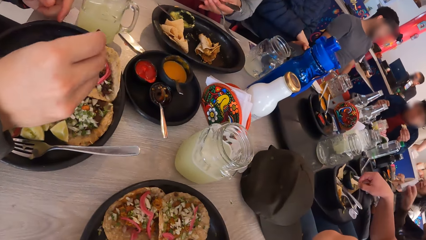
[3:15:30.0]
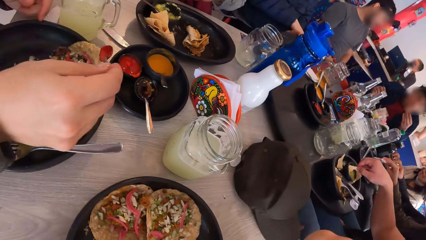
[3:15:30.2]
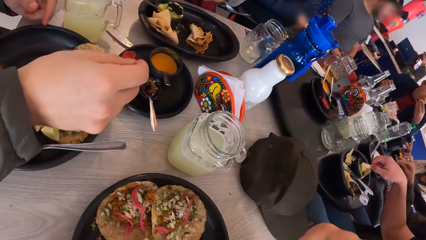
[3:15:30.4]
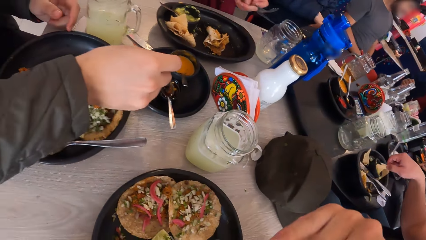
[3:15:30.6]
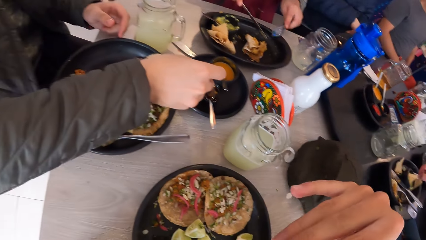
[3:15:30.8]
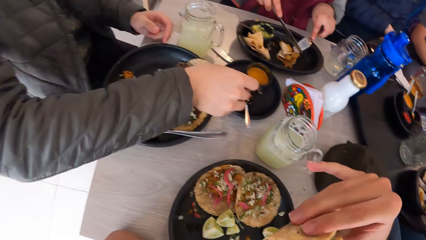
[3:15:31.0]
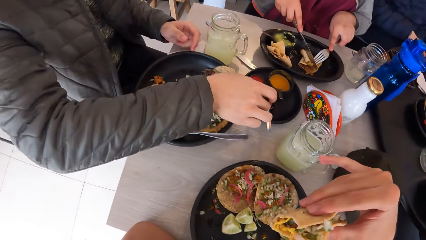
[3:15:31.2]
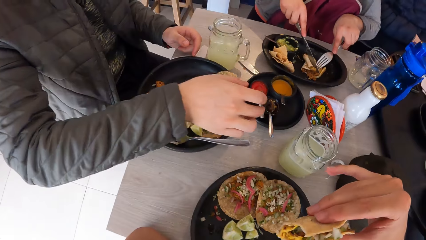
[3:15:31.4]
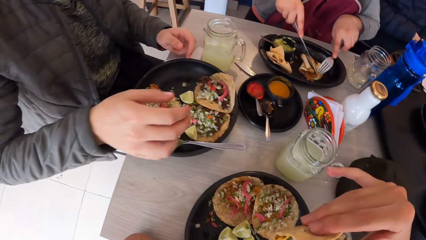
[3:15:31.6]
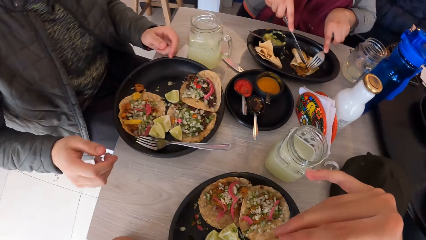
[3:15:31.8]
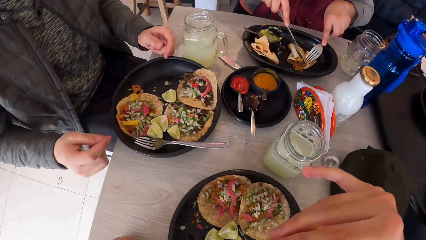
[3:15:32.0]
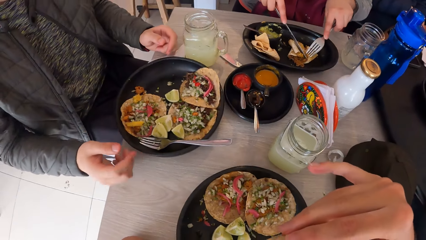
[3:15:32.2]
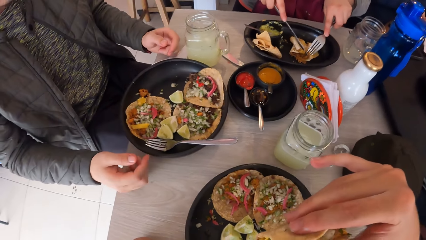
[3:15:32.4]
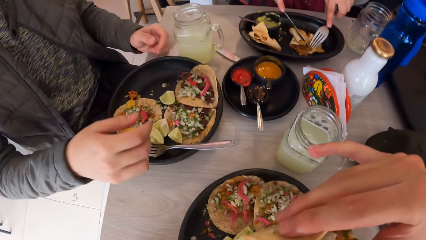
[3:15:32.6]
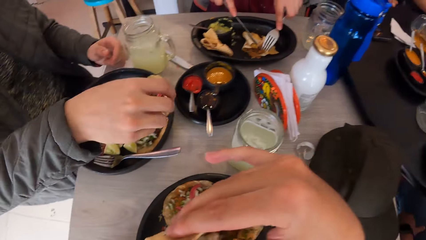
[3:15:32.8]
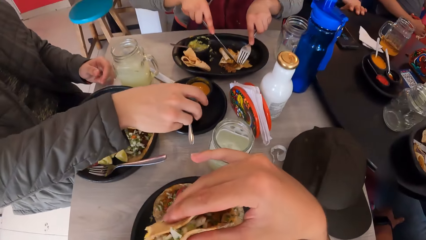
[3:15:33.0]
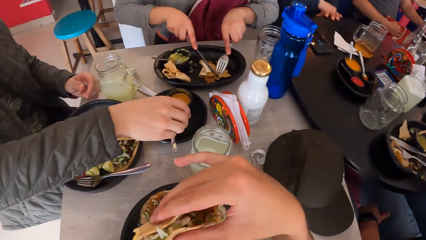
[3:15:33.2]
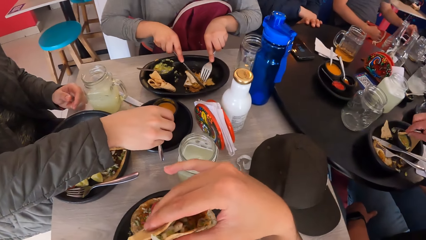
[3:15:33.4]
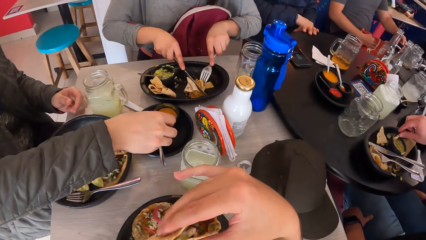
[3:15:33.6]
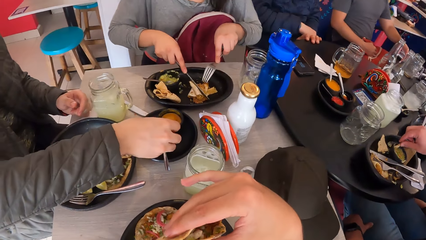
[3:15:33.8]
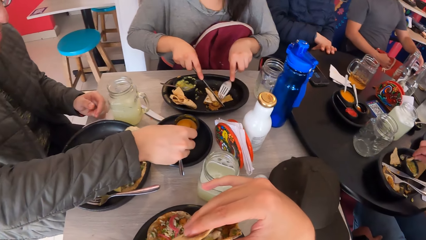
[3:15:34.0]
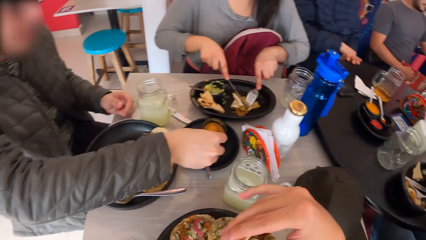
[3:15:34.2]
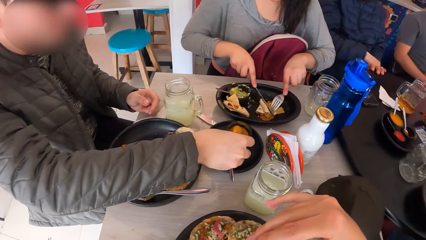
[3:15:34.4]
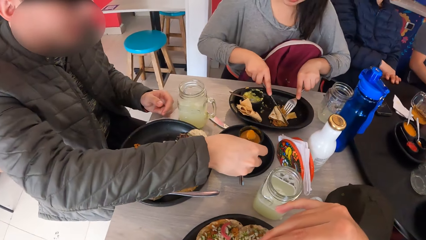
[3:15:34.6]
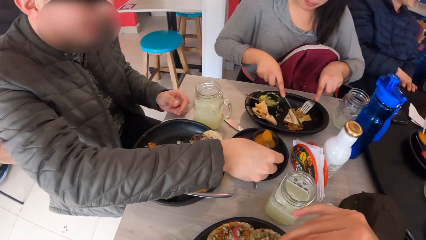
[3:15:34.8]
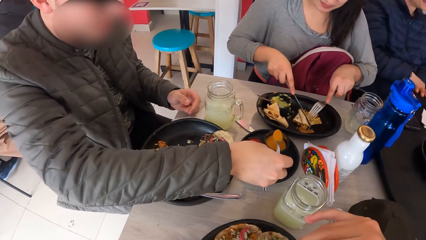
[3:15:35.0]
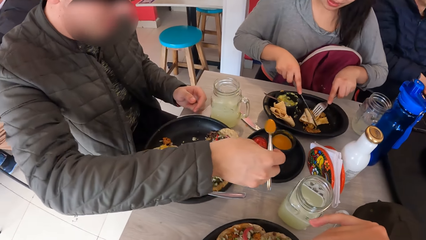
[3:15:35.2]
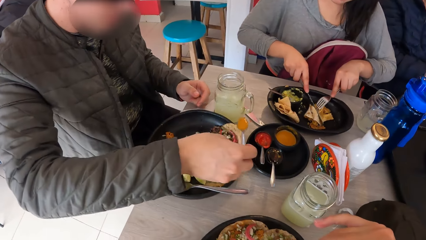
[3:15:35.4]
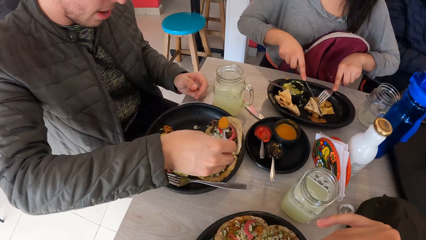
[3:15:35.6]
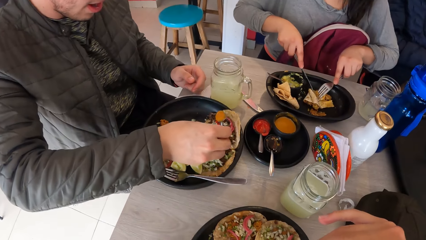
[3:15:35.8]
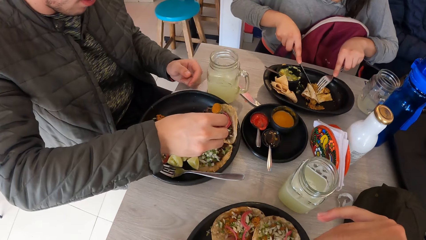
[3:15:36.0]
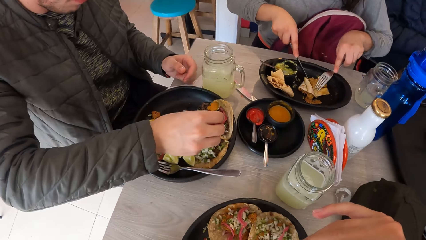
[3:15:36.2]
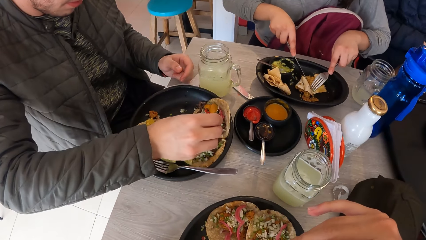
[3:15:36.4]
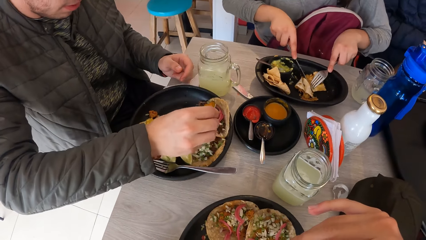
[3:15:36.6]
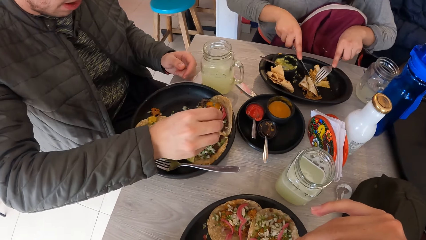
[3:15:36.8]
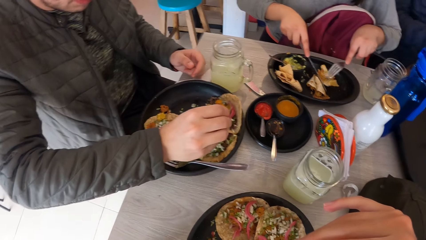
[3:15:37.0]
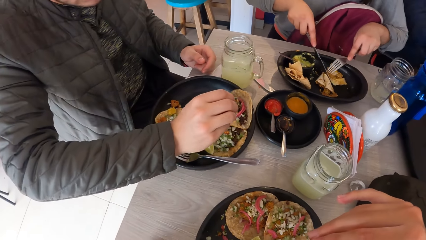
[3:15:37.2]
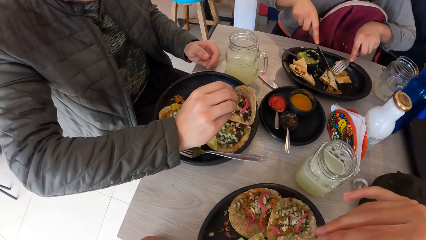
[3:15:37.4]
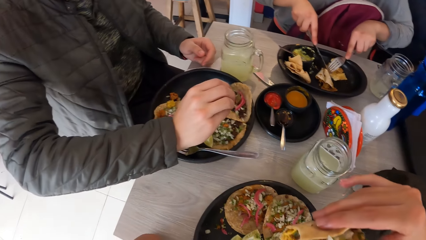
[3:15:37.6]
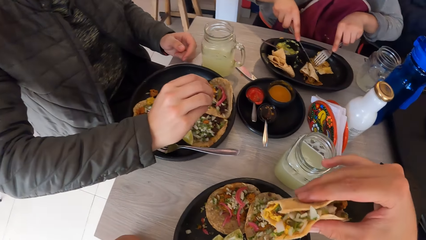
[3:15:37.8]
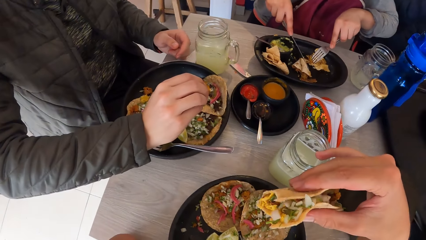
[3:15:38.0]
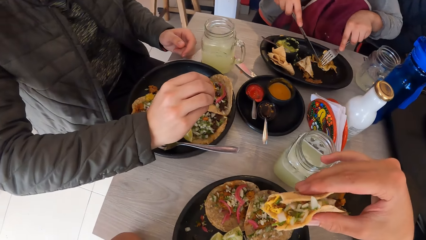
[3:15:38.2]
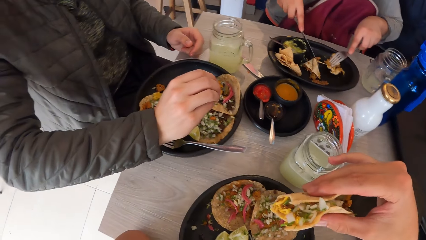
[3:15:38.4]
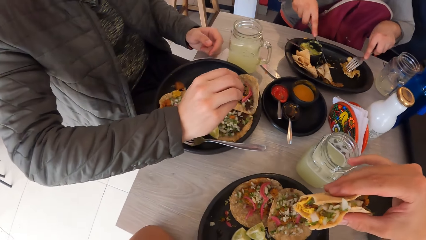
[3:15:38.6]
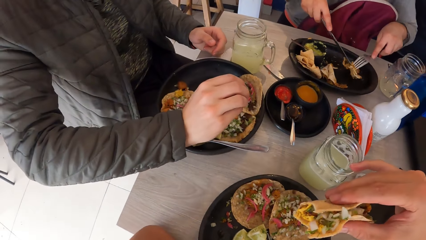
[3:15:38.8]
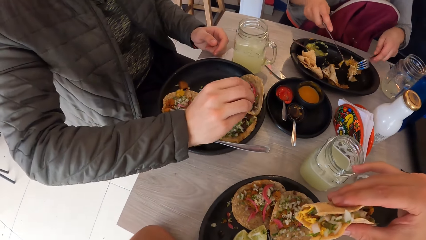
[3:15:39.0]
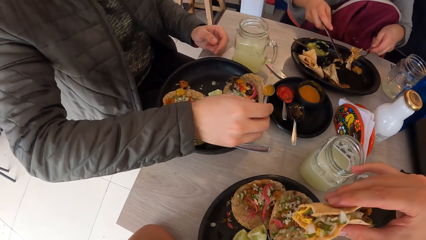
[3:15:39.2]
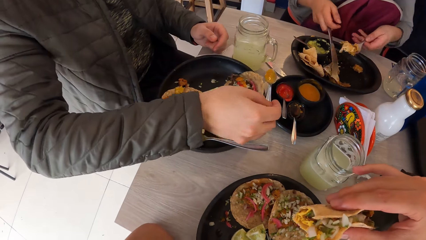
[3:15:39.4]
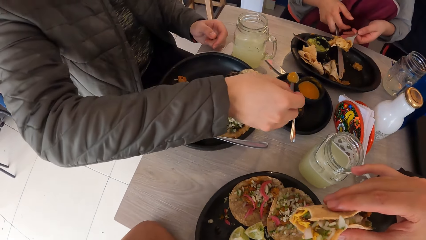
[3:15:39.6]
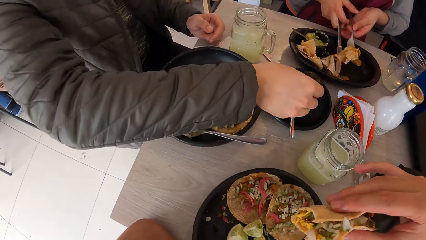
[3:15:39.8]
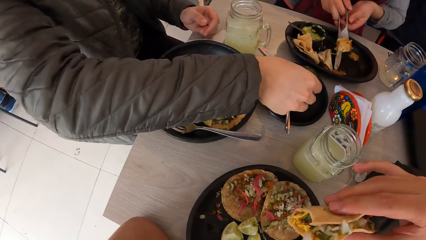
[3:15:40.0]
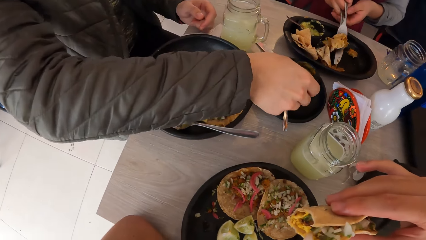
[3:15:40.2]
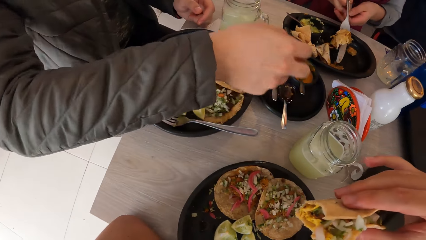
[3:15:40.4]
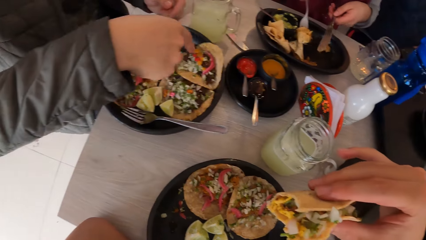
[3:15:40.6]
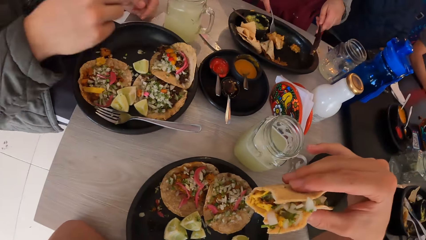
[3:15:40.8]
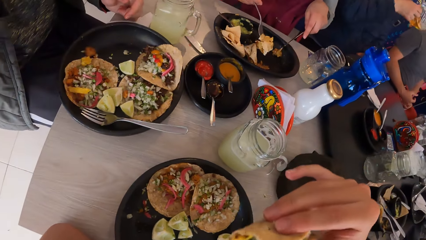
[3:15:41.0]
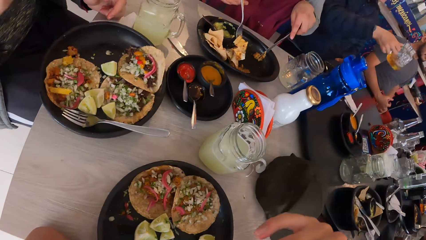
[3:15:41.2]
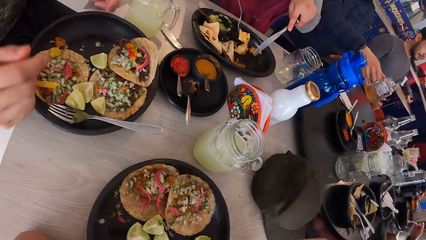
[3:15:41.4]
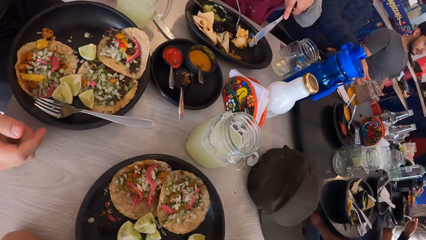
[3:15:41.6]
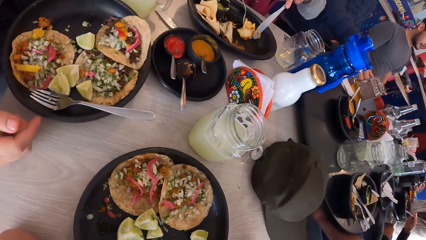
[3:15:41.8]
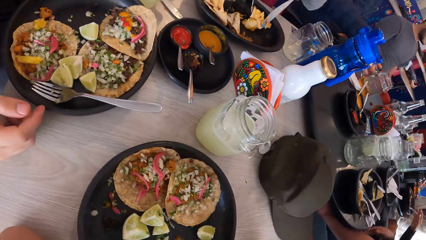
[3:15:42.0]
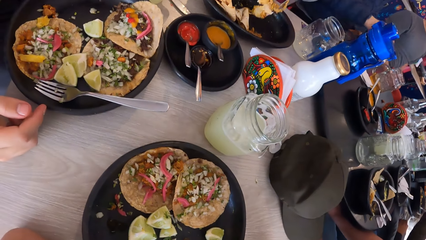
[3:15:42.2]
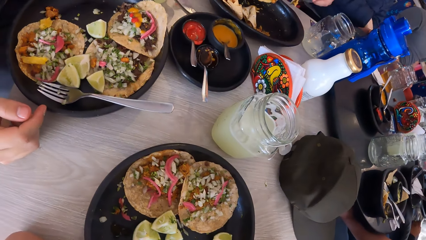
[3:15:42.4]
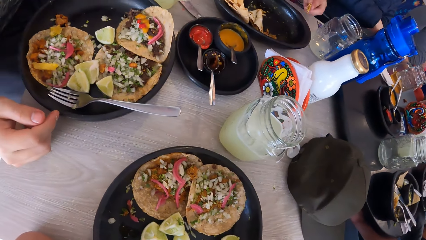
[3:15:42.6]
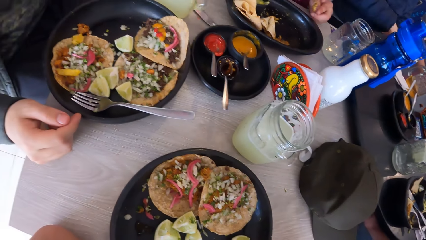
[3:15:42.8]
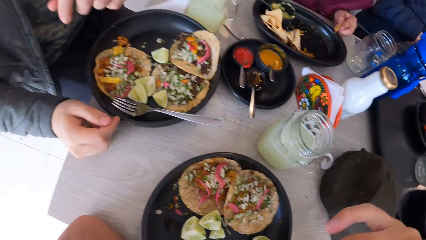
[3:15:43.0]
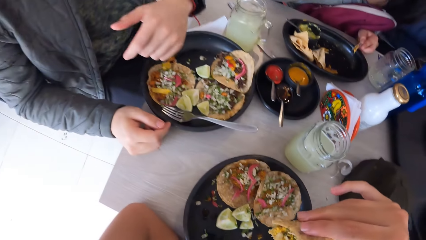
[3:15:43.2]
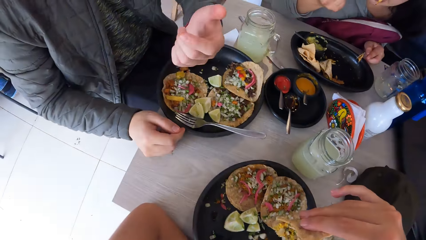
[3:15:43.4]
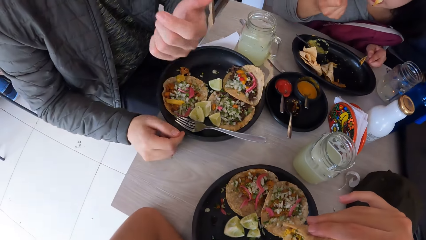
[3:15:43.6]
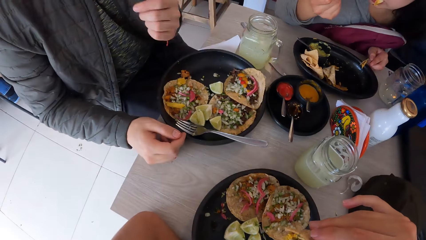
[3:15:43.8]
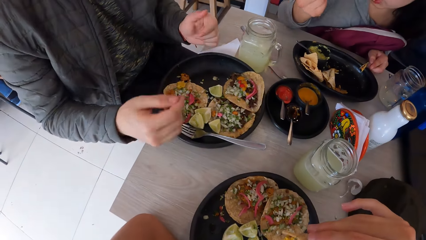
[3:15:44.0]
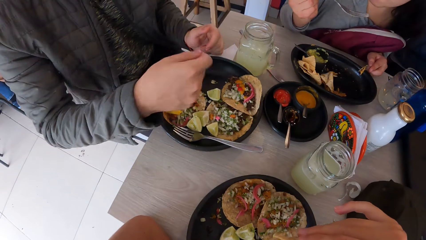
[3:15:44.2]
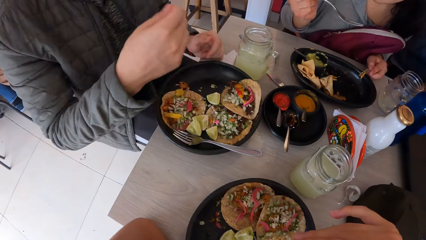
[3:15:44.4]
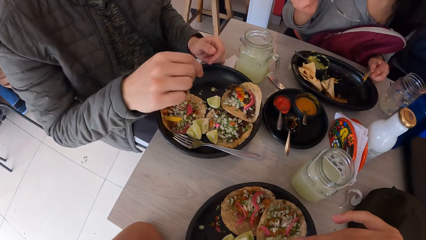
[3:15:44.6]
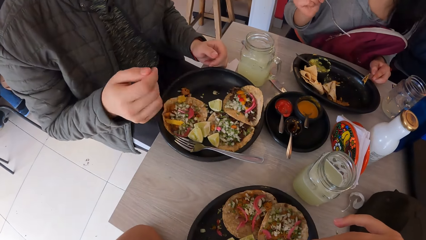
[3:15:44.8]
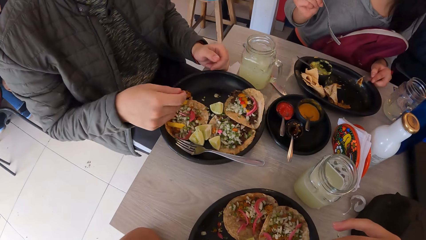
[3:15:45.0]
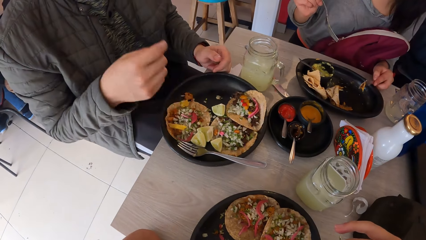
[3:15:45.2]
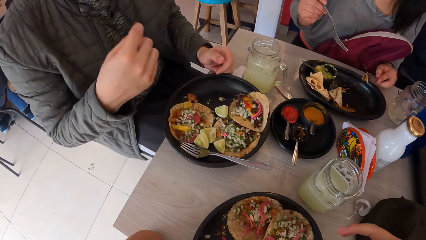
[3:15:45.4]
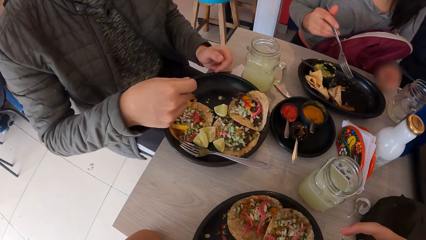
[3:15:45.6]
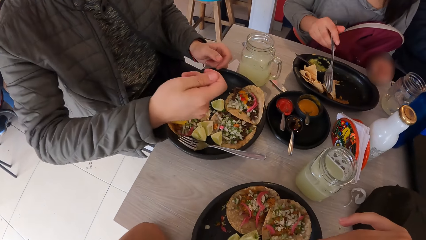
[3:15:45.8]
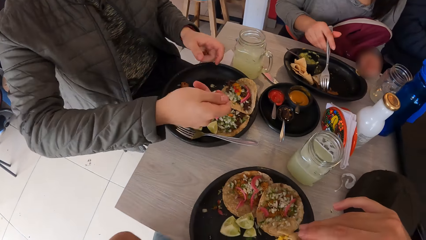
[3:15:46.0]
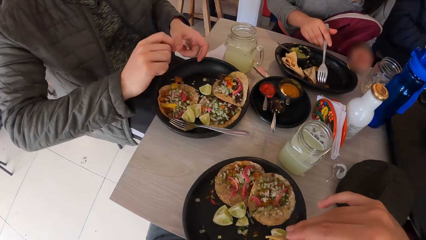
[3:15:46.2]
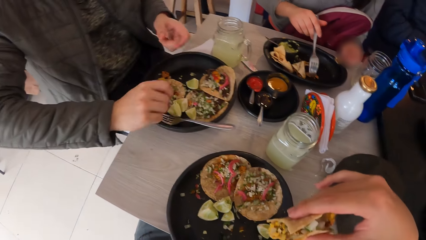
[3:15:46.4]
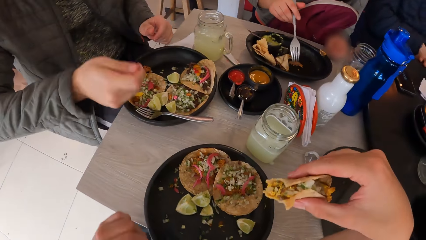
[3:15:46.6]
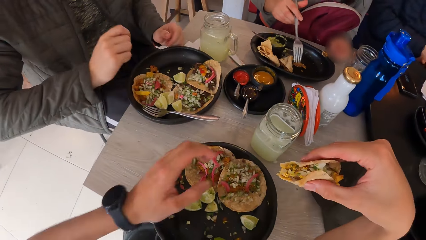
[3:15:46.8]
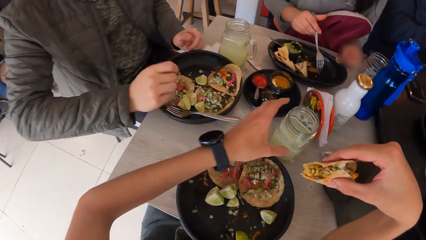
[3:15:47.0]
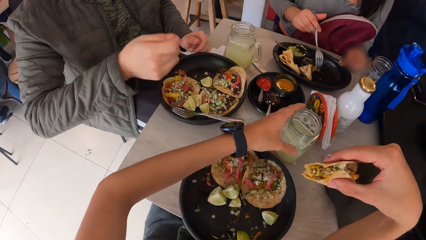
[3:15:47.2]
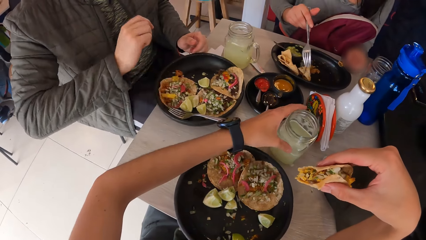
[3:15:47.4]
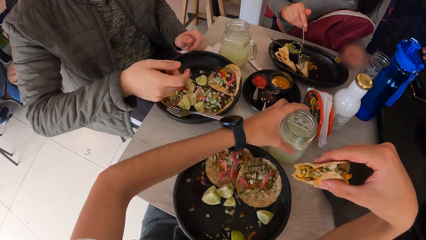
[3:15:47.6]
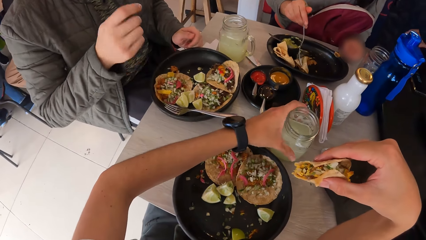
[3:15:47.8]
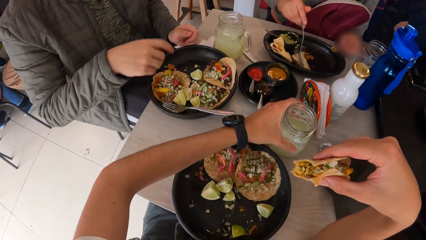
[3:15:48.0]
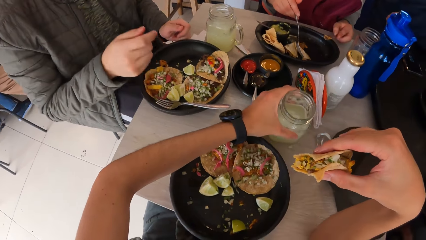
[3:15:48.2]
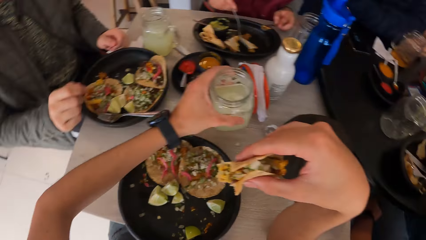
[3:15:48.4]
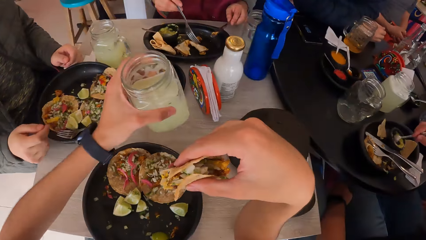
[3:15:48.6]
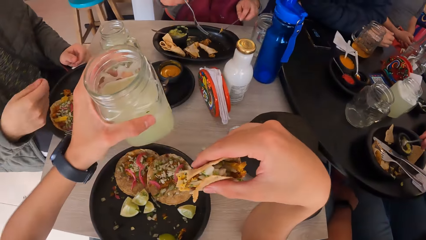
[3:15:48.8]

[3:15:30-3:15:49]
The woman exchanges the fork and knife between both hands. The camera wearer eats a taco. The man puts the spoon into the bowl with his right hand. The woman cuts the taco in the plate with the knife and fork in both hands. The man takes sauce from the bowl with the spoon in his right hand. The man pours the sauce on the taco from the spoon in his right hand. The woman exchanges the fork and knife between both hands. The man puts the spoon into the bowl with his right hand. The camera wearer bites the taco. The man makes gestures with his right hand. The camera wearer interacts with the man. The woman scoops food from the plate with the fork in her right hand. The camera wearer picks up a cup from the table with his left hand.
